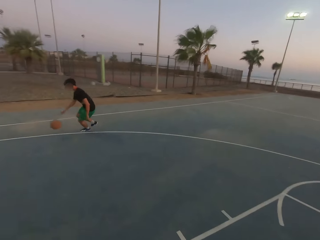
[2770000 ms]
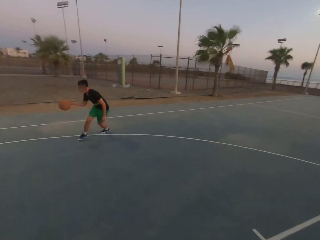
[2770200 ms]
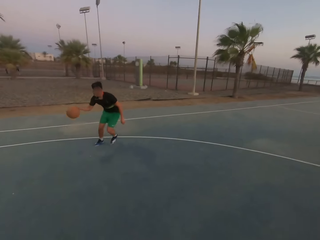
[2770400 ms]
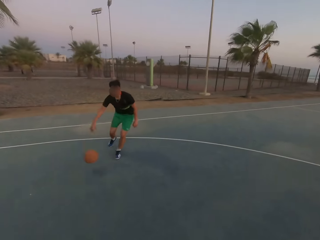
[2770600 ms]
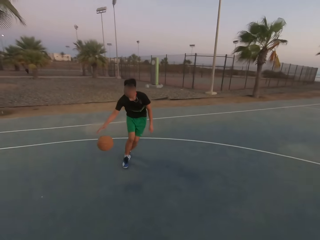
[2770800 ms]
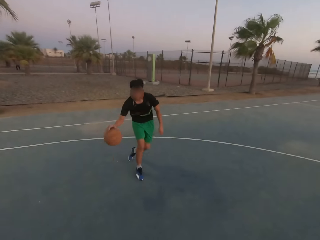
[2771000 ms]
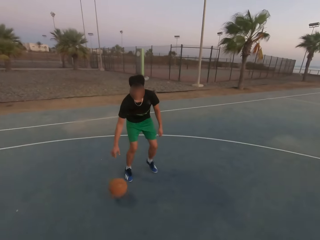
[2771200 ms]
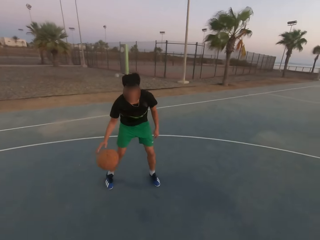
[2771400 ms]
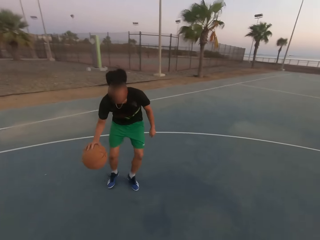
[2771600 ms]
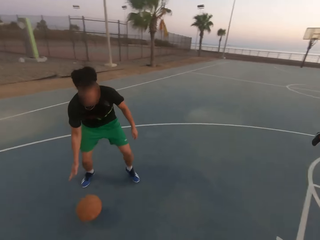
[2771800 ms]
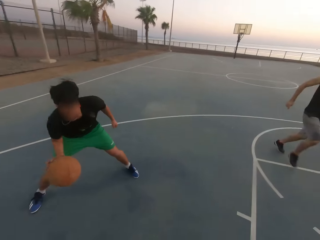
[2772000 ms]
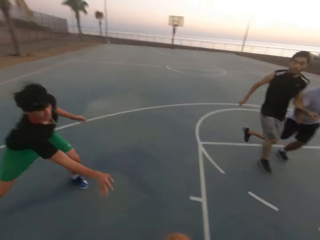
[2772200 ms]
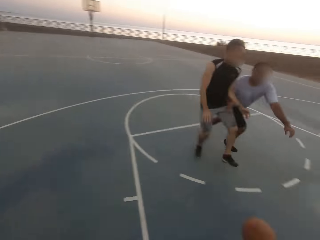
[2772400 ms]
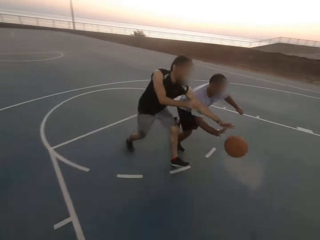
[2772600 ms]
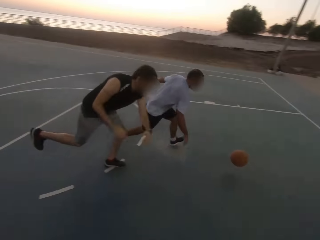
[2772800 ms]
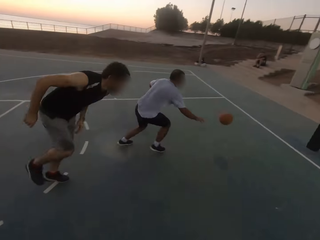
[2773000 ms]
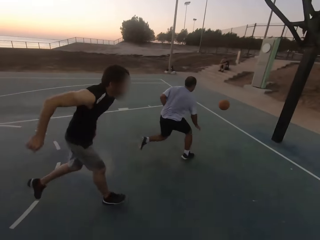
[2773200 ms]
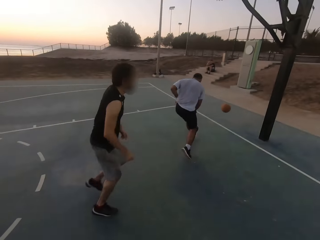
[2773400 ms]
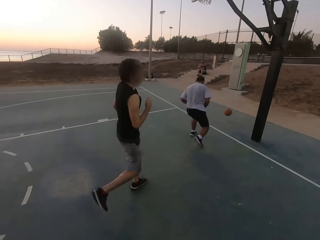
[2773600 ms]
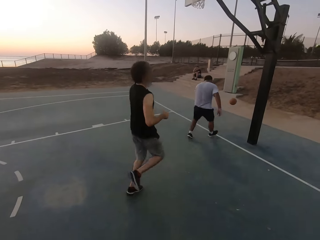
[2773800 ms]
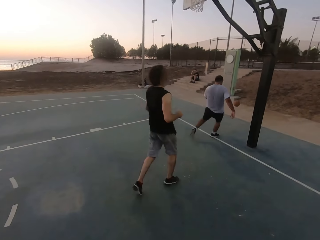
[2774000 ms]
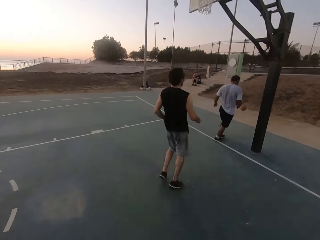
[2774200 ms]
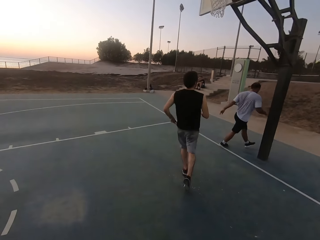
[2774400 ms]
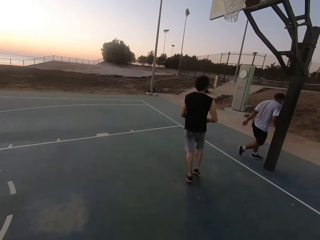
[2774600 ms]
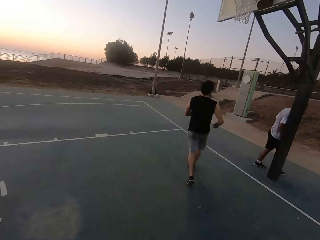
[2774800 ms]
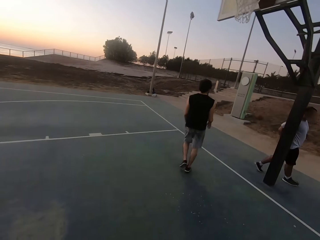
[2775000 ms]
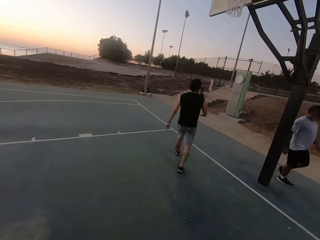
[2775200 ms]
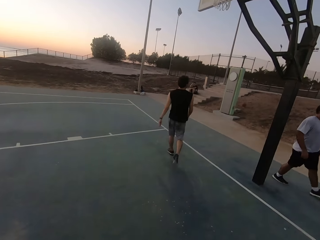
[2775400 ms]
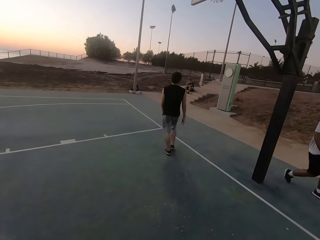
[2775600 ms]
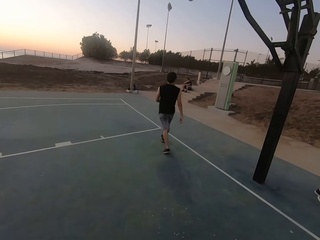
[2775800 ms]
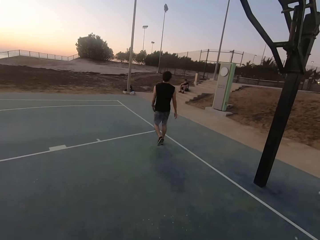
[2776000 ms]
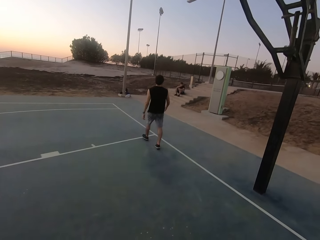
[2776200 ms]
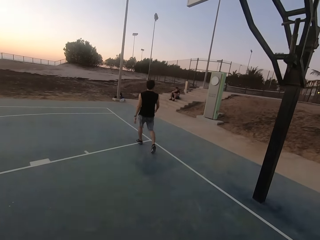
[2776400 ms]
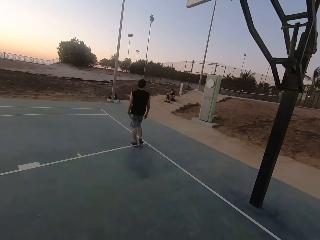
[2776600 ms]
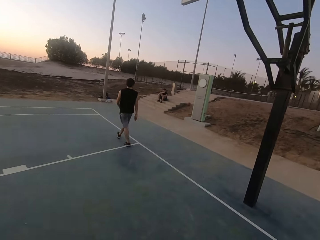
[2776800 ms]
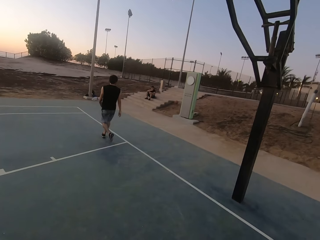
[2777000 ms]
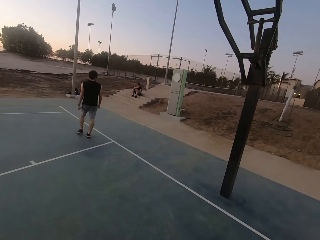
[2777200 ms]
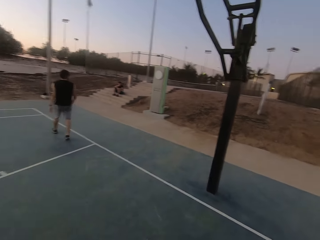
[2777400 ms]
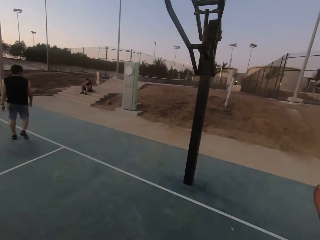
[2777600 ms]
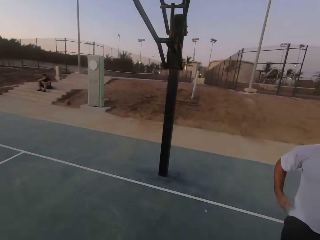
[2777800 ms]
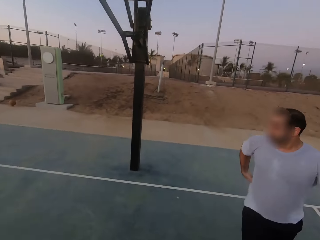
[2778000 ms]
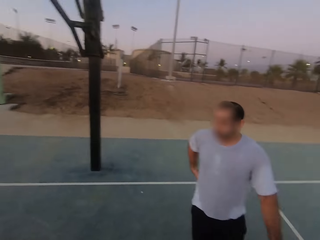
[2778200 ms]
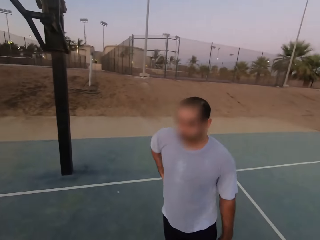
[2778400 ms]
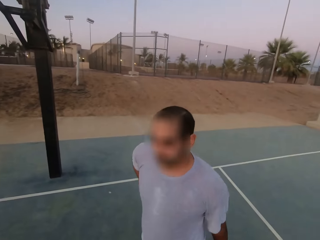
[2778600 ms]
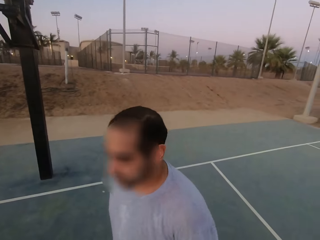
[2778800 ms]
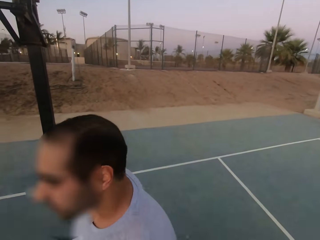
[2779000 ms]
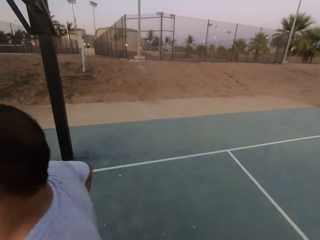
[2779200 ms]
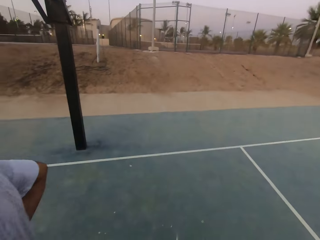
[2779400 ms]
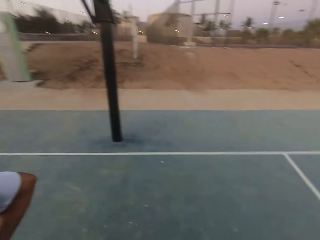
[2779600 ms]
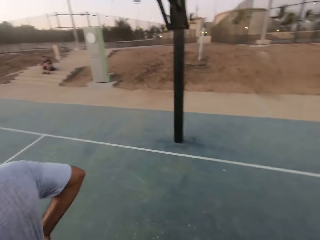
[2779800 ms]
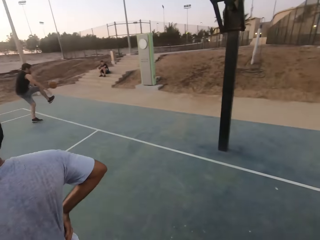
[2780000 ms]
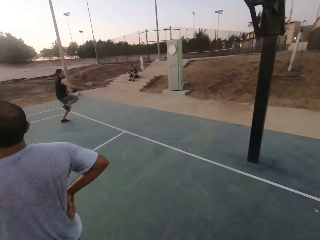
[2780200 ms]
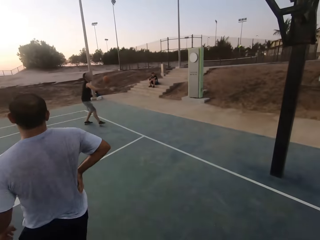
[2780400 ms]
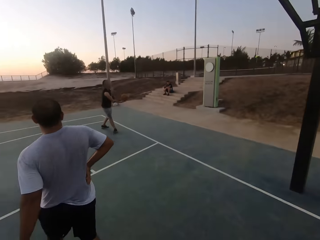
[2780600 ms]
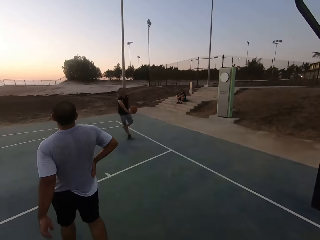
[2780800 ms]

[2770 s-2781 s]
A man throws the ball to another man. A third man taps the ball. The second man walks. The third man walks.

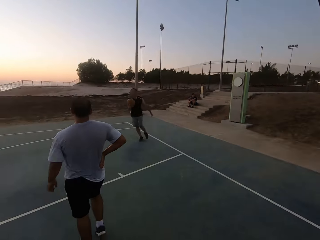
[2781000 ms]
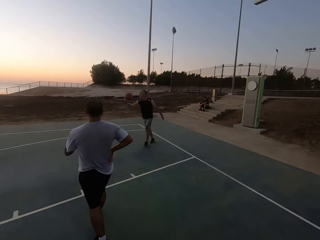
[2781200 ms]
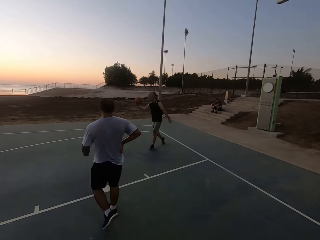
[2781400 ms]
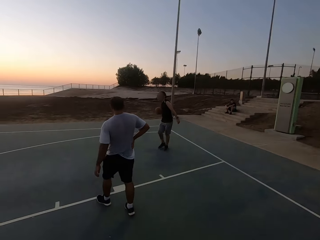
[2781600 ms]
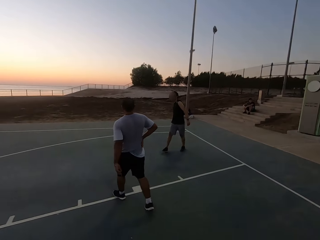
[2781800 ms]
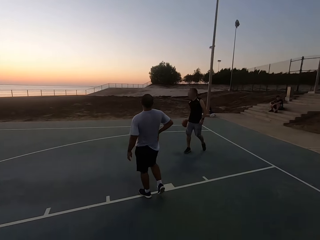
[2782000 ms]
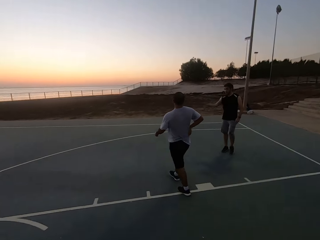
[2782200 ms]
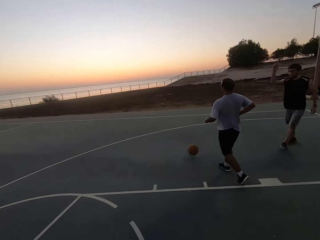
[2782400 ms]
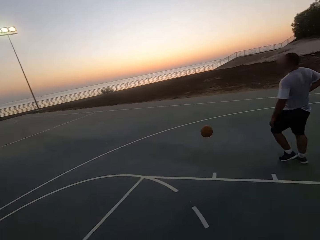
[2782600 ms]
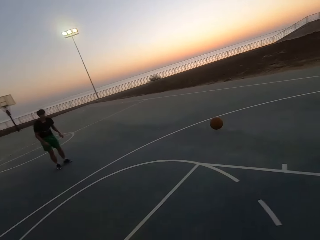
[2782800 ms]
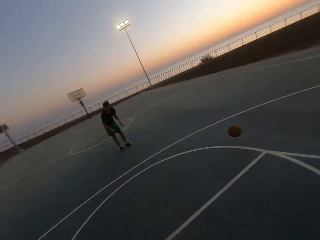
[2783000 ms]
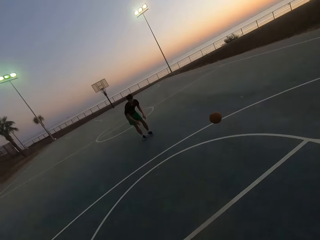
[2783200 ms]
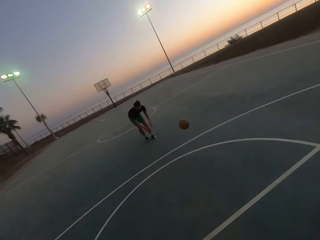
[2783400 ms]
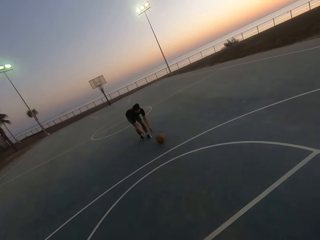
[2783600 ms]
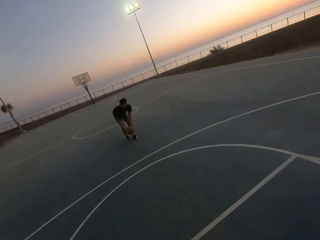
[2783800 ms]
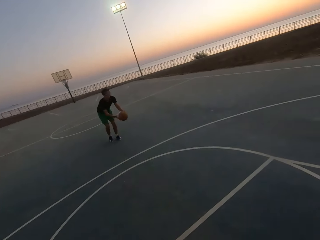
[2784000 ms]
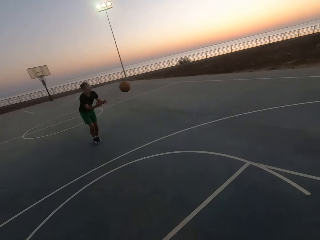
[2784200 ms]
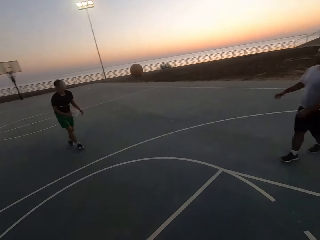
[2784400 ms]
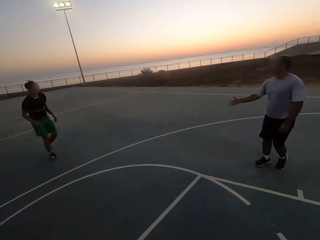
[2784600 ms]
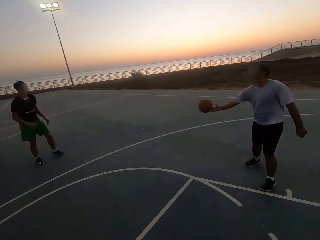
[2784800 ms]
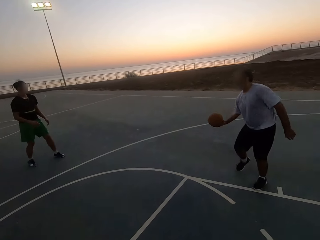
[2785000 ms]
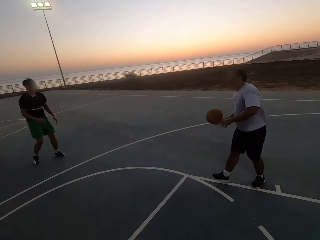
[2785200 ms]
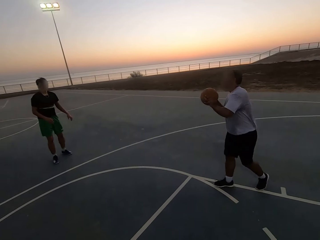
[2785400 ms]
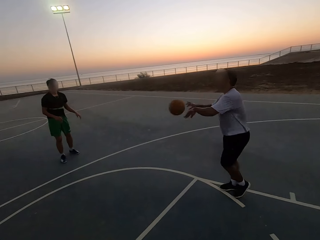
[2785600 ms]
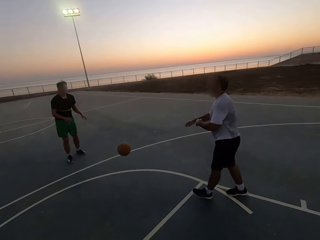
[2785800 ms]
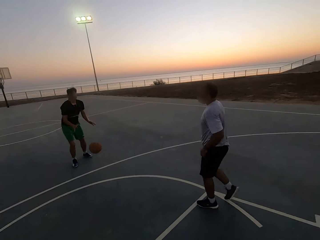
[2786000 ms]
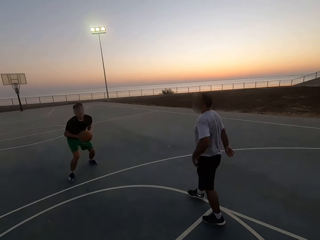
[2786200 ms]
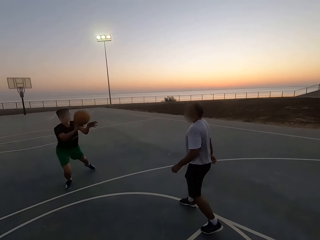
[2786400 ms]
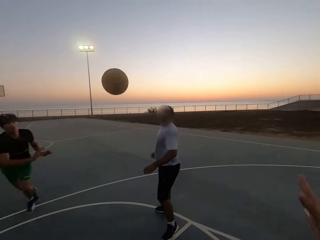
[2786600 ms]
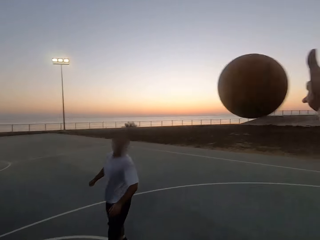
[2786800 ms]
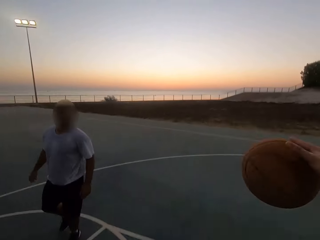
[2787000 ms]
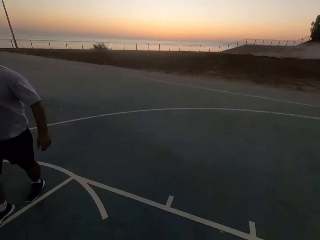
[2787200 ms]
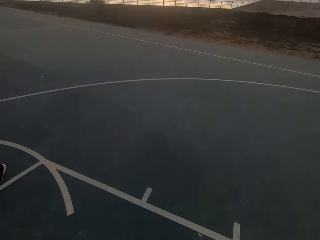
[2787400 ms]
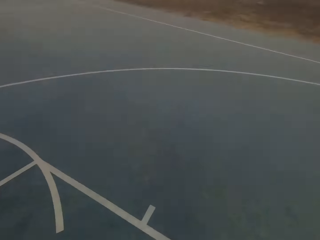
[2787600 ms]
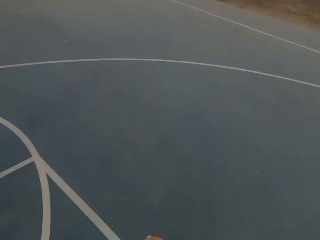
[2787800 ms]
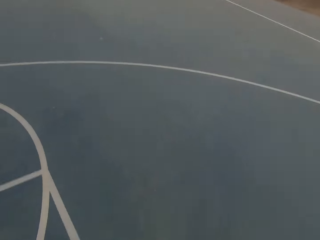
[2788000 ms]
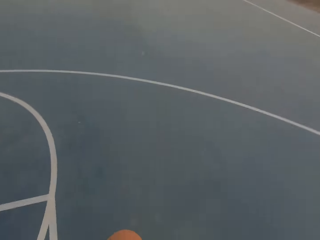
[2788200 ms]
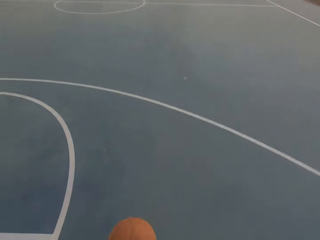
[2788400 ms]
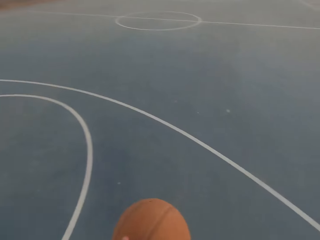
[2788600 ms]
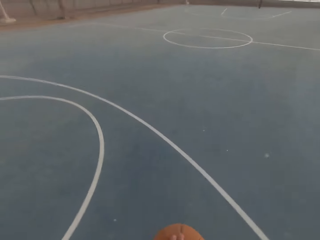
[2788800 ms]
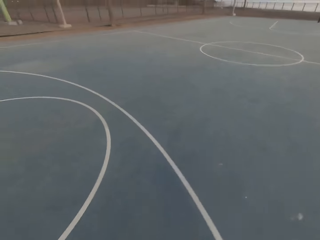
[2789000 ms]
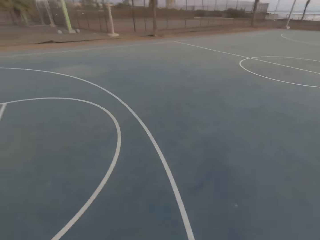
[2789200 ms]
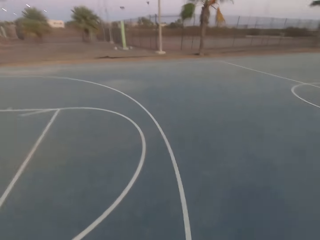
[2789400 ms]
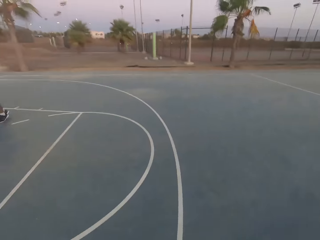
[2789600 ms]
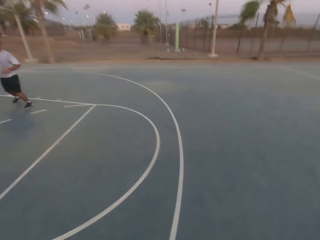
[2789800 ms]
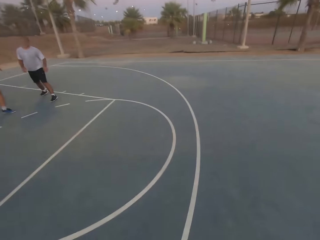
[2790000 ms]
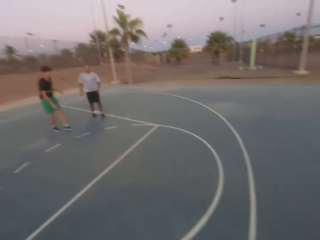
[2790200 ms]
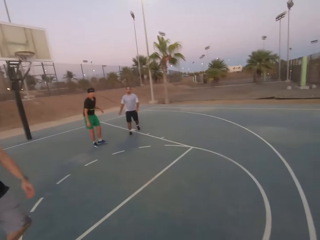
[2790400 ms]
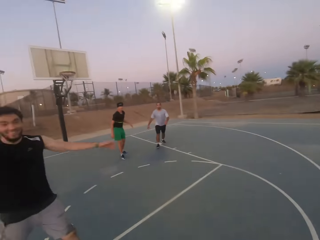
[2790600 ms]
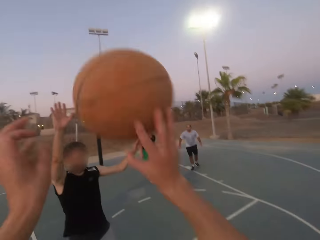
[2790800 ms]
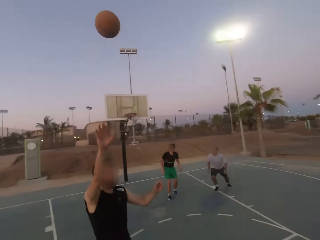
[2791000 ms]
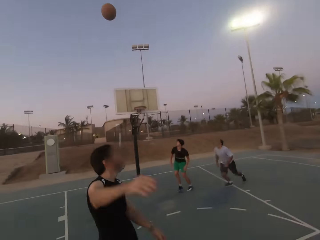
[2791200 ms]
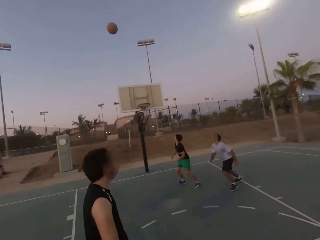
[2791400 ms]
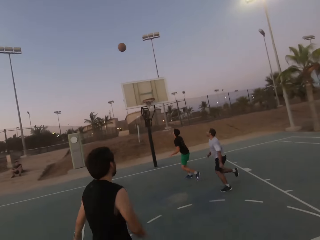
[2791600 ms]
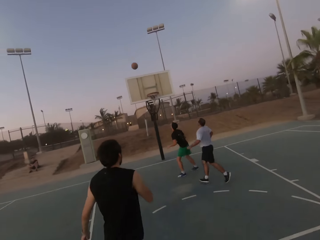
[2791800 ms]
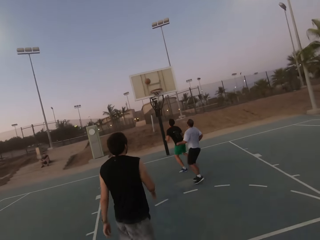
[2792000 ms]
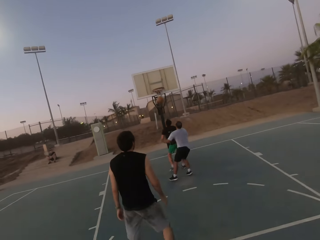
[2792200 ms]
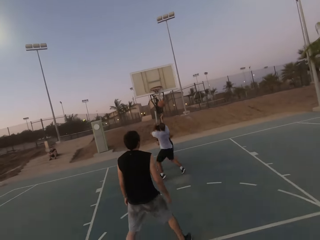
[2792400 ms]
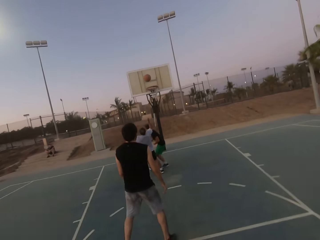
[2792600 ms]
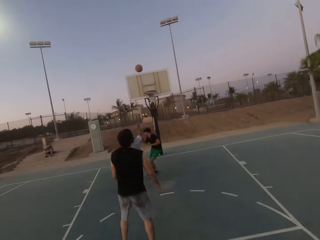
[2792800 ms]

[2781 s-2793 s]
A man picks up the ball. The man holds the ball. The man throws the ball to another man. The second man picks up the ball. The second man throws the ball to a third man. The third man picks up the ball. The third man throws the ball to the second man. The second man picks up the ball. The second man throws the ball. The camera wearer picks up the ball. They dribble the ball. The first man shields. The camera wearer throws the ball in the hoop.
